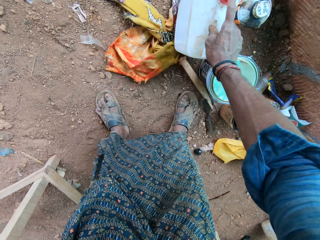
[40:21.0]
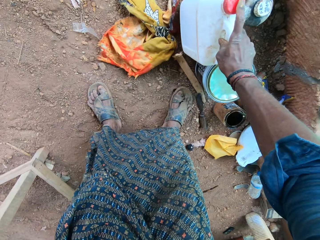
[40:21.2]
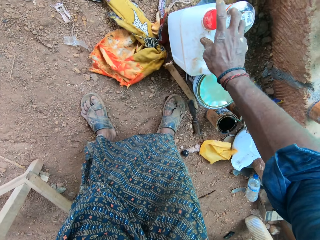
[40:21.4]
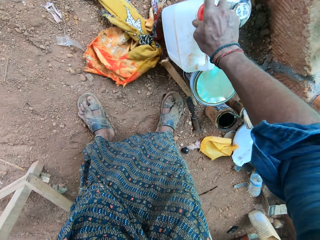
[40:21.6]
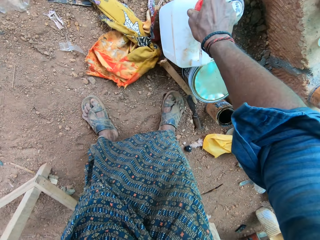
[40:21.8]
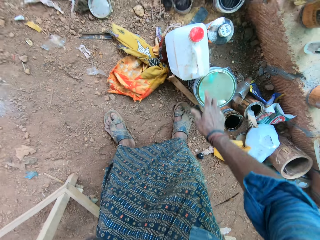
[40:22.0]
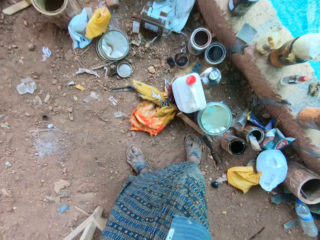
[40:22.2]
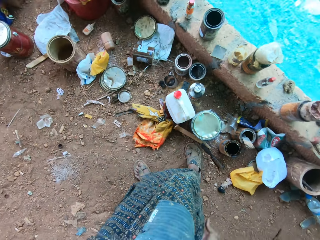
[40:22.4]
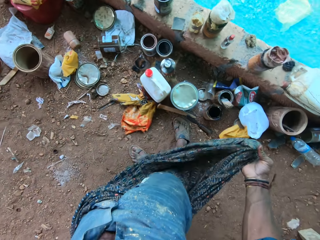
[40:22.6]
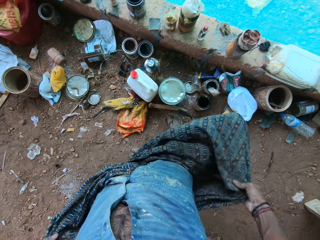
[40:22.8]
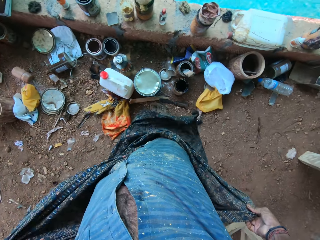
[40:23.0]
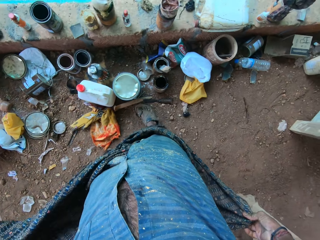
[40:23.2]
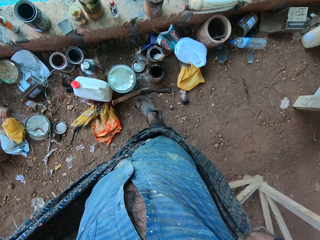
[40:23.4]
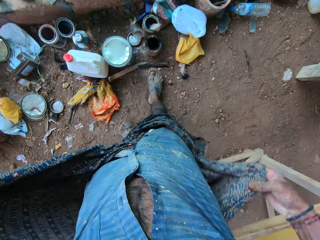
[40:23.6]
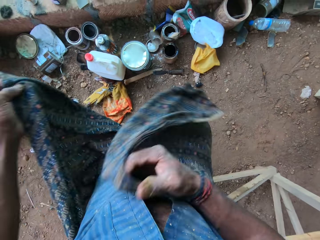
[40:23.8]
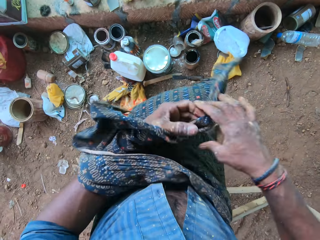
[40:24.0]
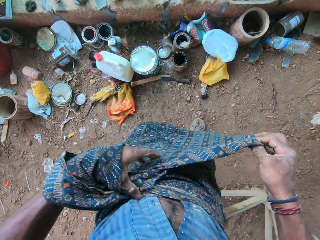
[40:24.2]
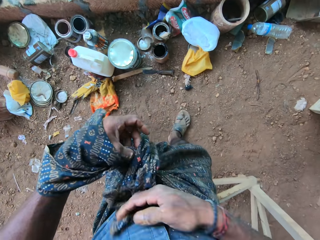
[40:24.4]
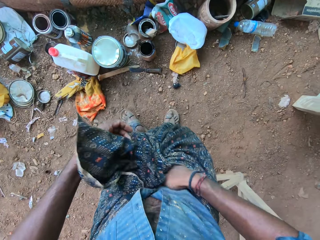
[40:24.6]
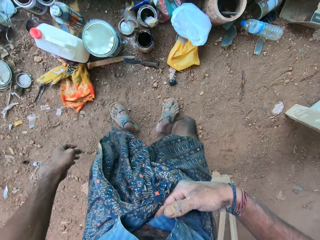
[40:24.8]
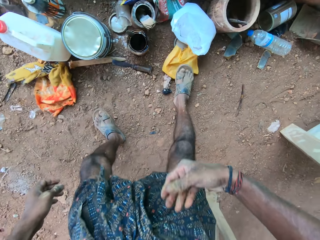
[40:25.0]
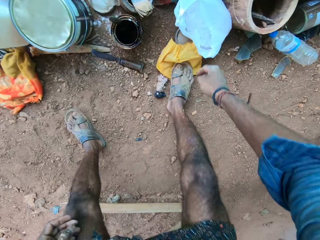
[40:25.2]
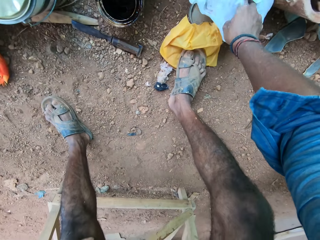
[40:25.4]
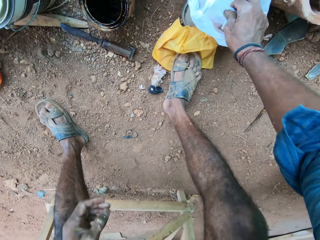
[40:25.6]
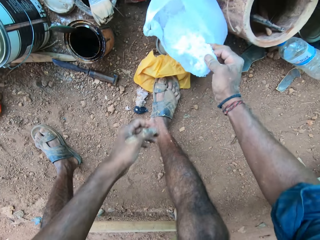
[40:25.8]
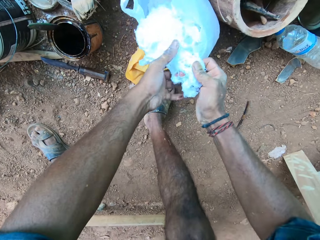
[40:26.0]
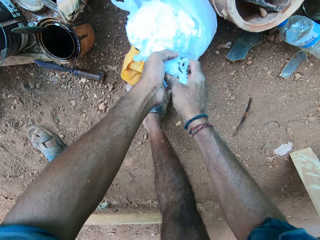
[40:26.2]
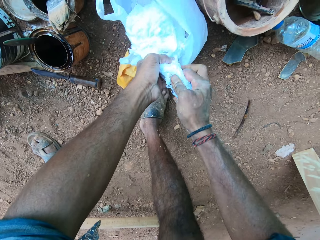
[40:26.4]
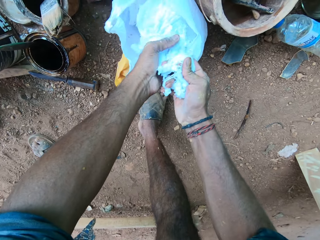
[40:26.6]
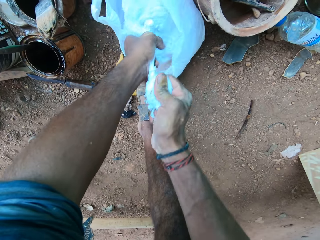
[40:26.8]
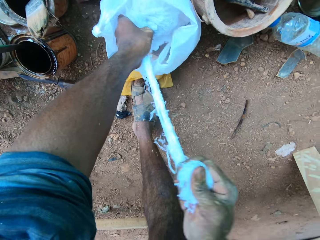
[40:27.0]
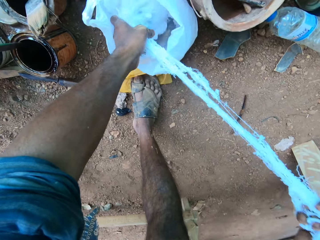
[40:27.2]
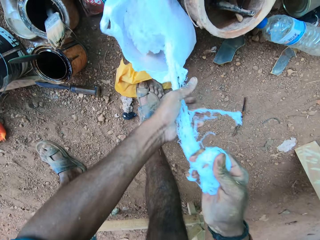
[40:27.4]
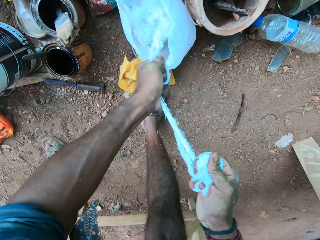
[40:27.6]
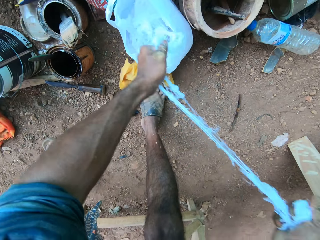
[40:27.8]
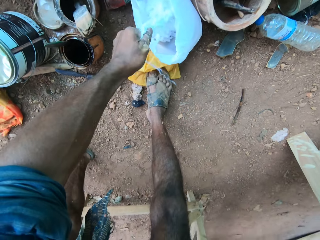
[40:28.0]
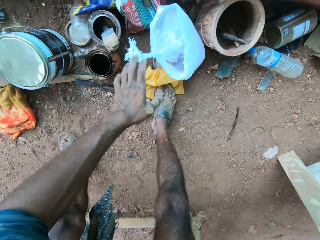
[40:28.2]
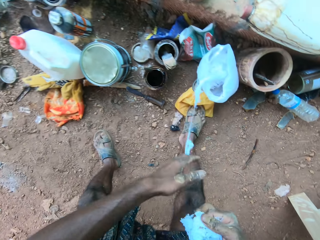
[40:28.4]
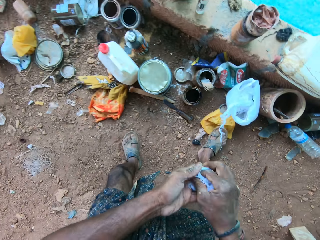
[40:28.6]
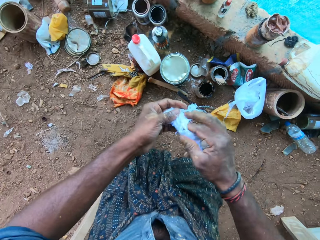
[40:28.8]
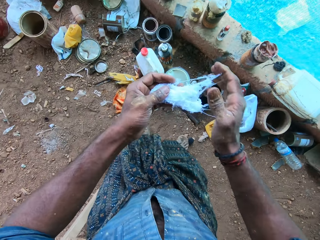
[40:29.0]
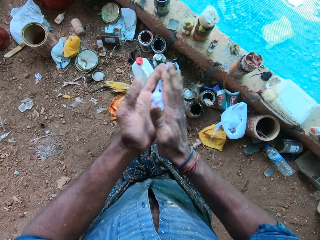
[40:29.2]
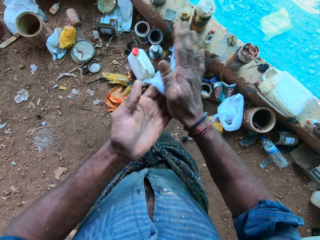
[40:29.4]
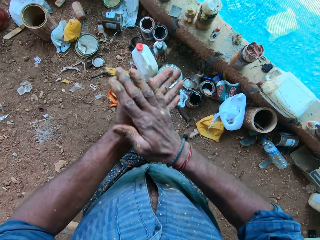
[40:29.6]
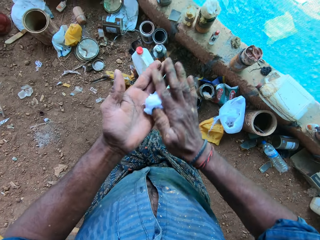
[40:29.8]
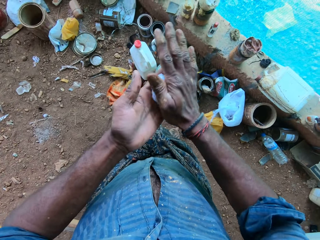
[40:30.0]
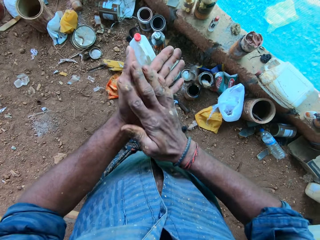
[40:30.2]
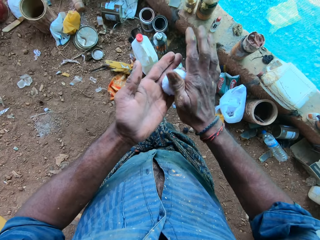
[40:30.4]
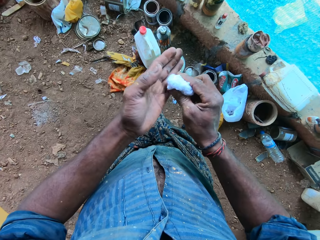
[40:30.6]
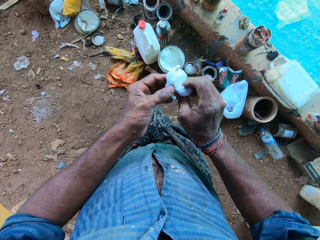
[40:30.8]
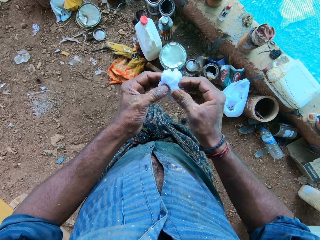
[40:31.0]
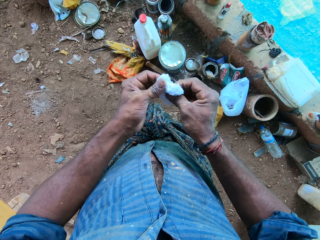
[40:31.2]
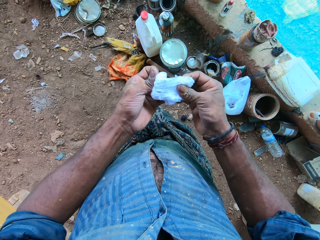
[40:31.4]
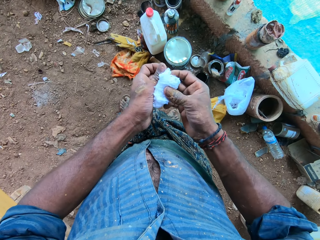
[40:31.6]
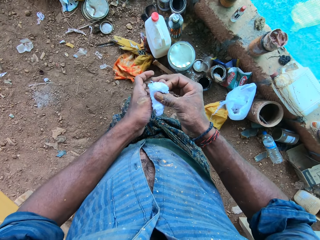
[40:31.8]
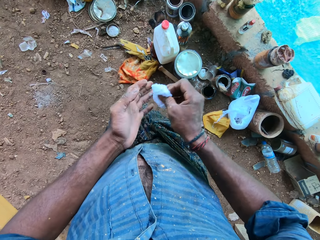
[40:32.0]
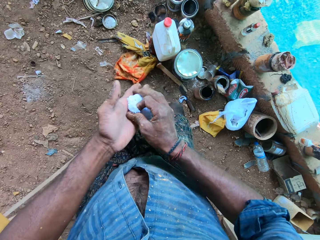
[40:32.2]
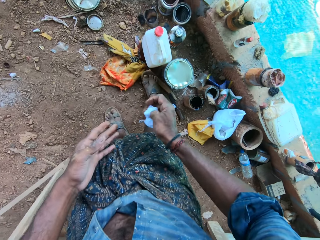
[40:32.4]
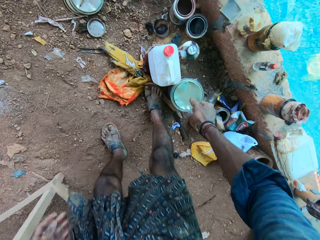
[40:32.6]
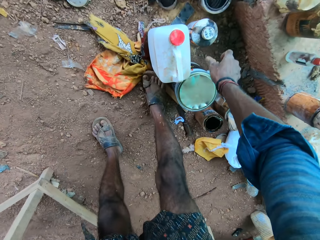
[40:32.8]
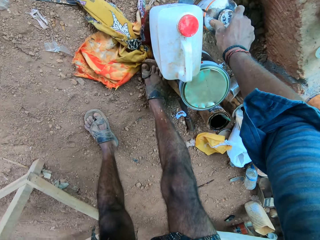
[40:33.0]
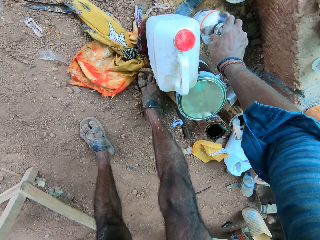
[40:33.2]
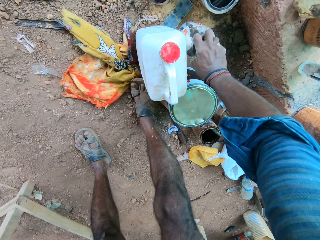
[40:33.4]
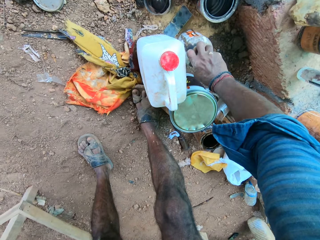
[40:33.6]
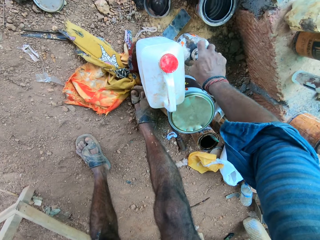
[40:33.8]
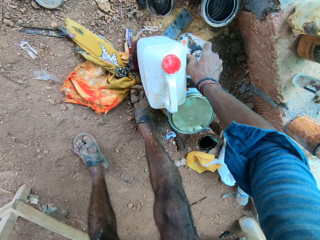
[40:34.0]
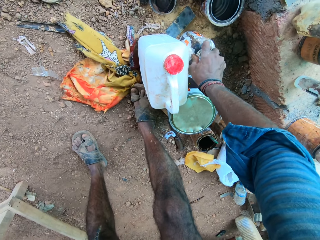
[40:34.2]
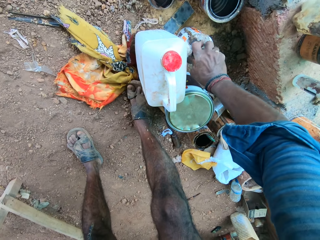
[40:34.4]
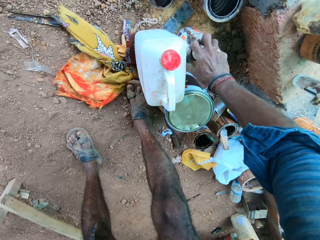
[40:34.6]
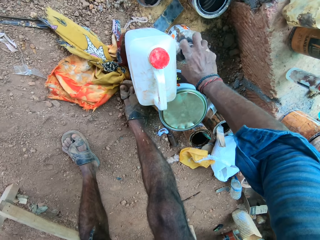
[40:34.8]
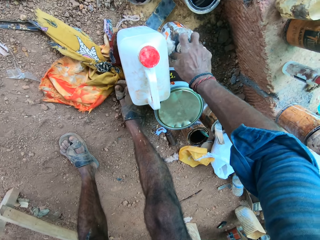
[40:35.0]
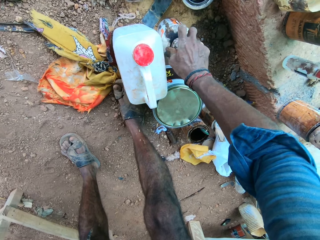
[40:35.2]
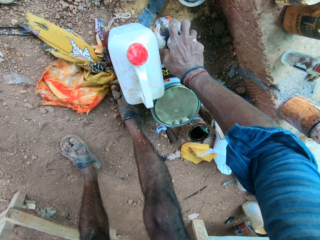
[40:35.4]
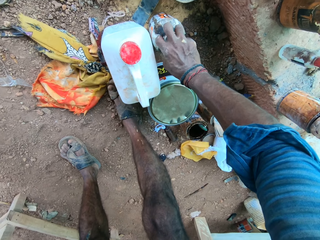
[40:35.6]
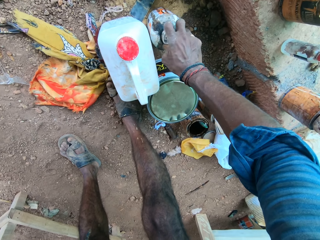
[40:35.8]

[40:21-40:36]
The camera wearer drops the gallon on the ground with his right hand. He twists the cap of the gallon with his right hand. He holds the tehmat around his waist with his right hand. He holds the tehmat around his waist with both hands. He reties the tehmat around his waist with both hands. He picks a muslin cloth from a white poly bag on the ground with his right hand. He holds the muslin cloth with both hands. He tears a piece of the muslin cloth with both hands. He drops the muslin cloth in his left hand on the ground. He holds the piece of muslin cloth with both hands. He adjusts the piece of muslin cloth with both hands. He rubs the piece of muslin cloth in both hands. He folds the piece of muslin cloth with both hands. He holds the piece of muslin cloth with his right hand. He presses the piece of muslin cloth against his left hand with his right hand. He twists off the cap on a bottle of polyurethane with his right hand.

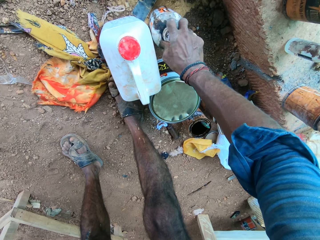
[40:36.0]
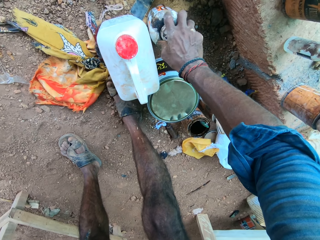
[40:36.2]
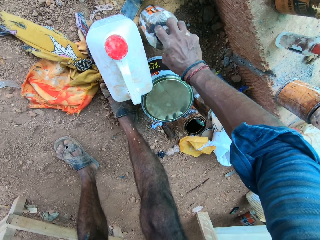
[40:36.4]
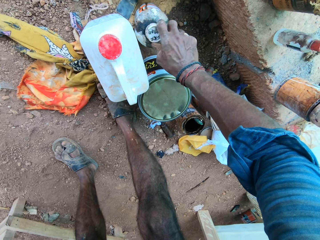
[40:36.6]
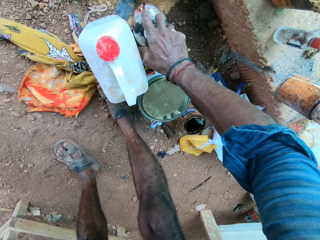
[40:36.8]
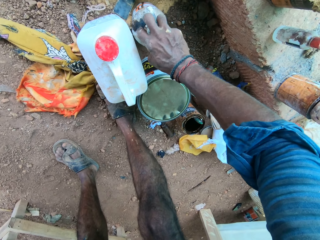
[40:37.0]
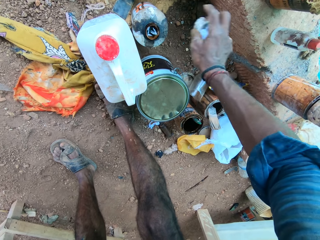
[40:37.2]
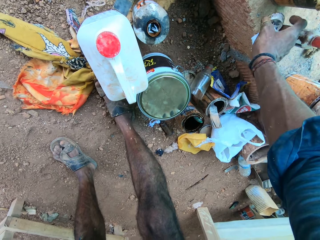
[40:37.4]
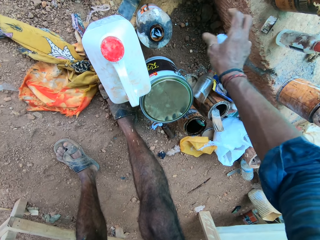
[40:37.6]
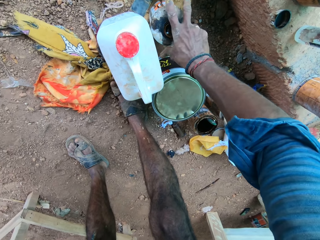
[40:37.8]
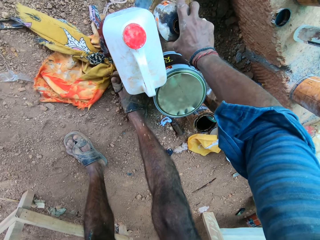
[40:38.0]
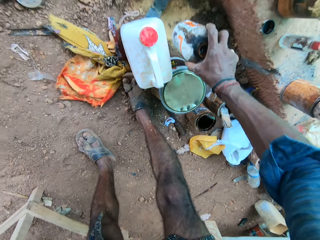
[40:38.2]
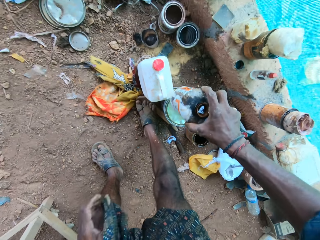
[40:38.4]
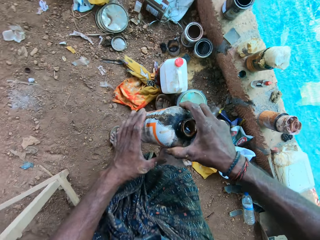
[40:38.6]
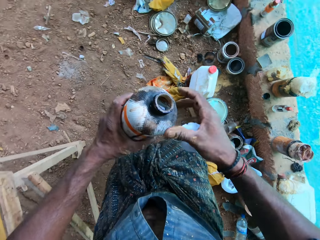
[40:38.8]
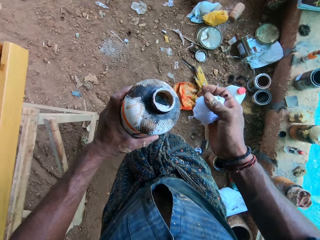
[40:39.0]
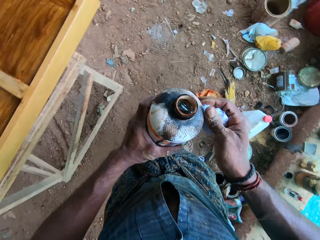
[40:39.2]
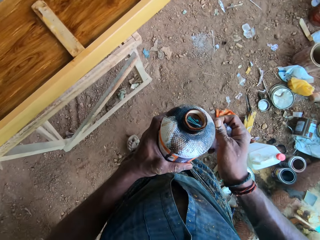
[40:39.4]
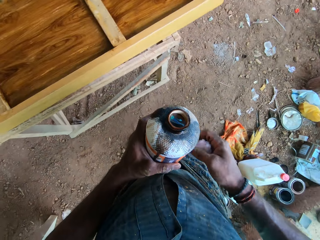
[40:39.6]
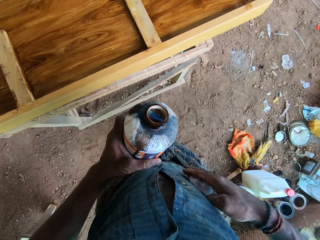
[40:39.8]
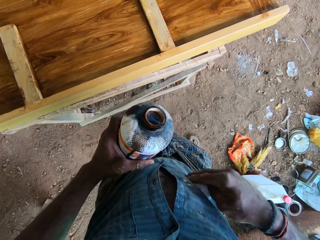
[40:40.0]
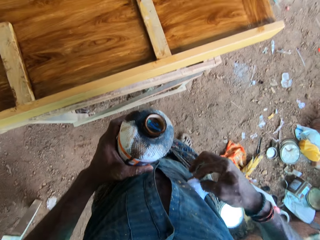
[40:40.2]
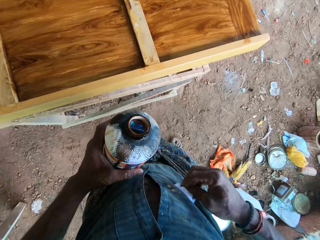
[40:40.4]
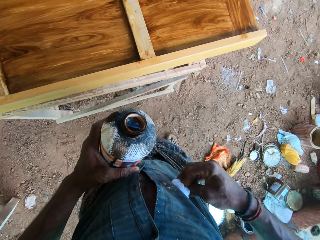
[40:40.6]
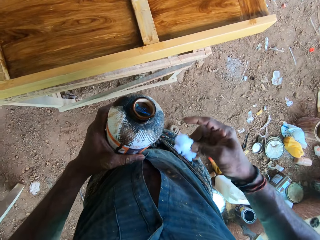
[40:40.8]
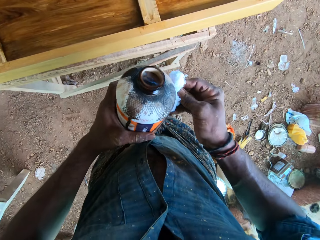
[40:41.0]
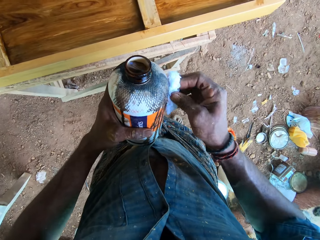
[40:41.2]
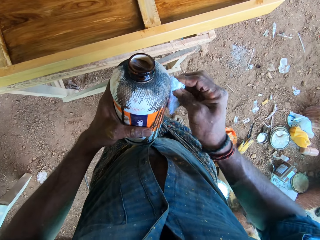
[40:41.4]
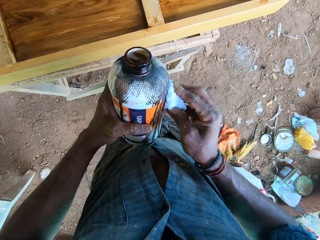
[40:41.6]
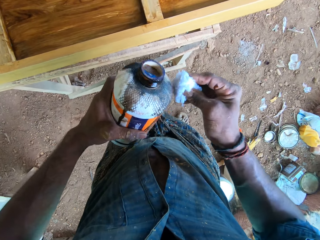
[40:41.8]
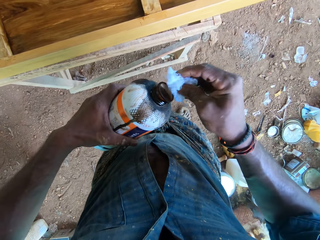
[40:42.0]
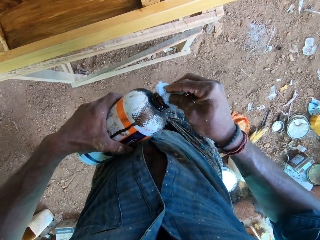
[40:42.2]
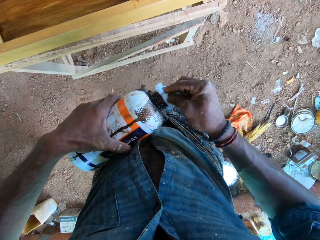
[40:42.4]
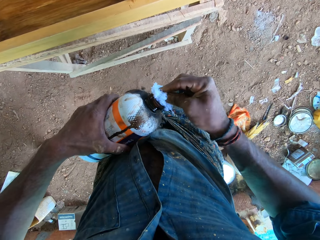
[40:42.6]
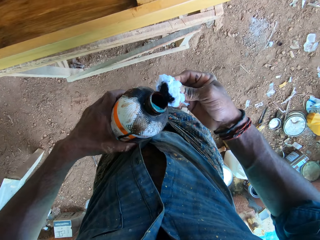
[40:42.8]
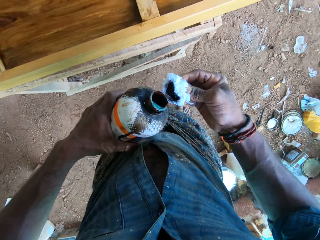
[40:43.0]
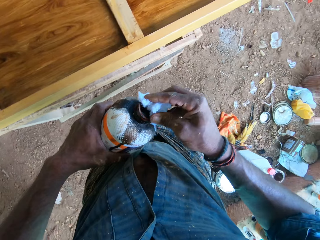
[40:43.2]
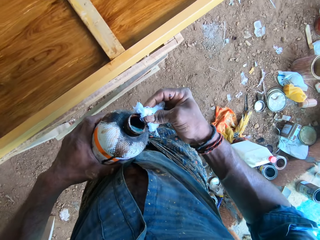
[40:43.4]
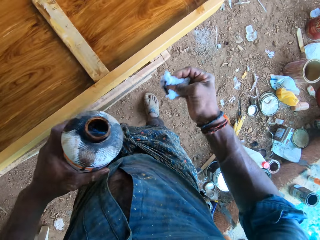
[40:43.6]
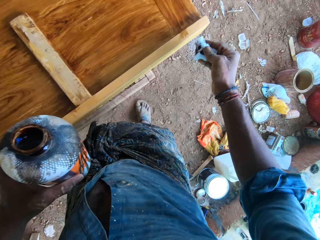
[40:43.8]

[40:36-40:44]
The camera wearer drops the cap on a wall with his right hand. He picks up the bottle of polyurethane with his right hand. He passes the bottle of polyurethane from his right hand to his left hand. He adjusts the piece of muslin on the bottle of polyurethane with his right hand. He adjusts the piece of muslin on his body with his right hand. He adjusts the piece of muslin on the bottle of polyurethane with his right hand. He places the piece of muslin cloth on the opening of the bottle of polyurethane with his right hand. He soaks the piece of muslin in his right hand with polyurethane. He pours oil on the fabric.
